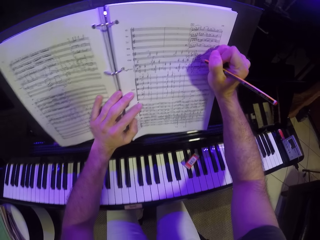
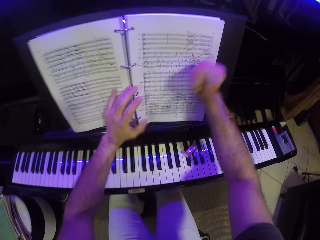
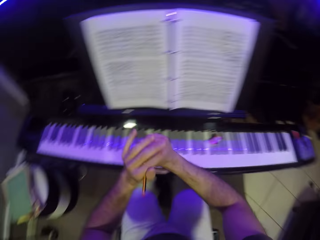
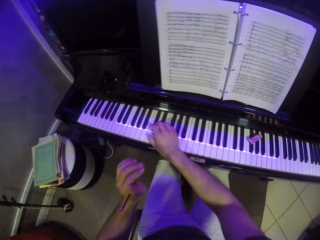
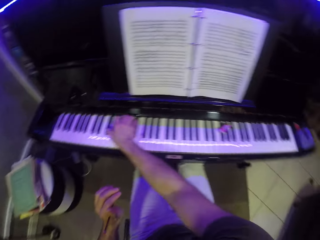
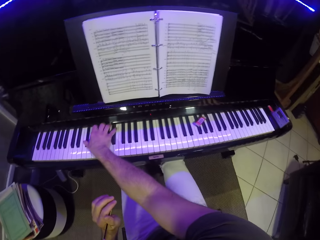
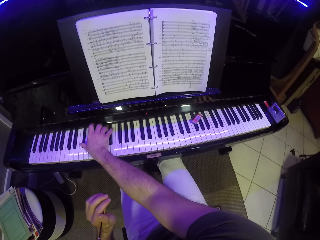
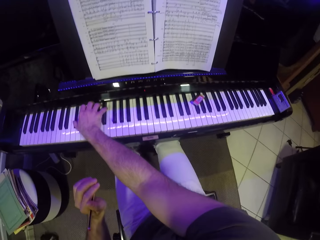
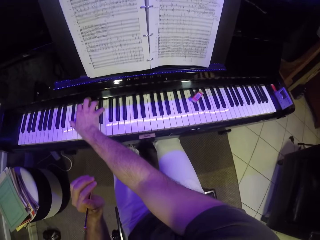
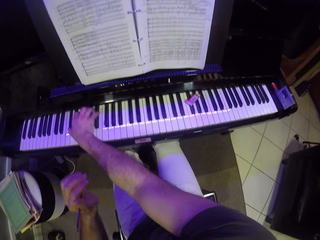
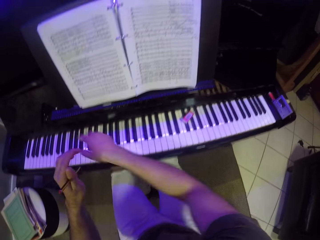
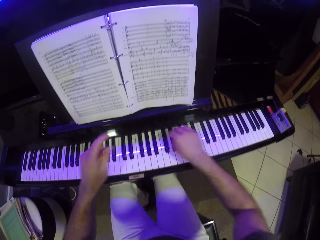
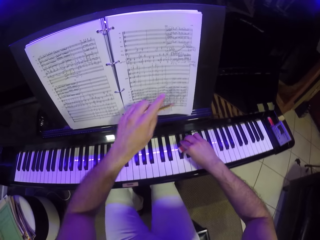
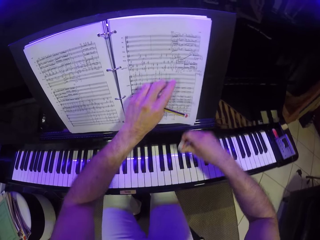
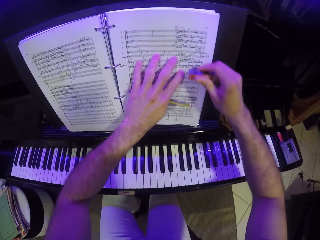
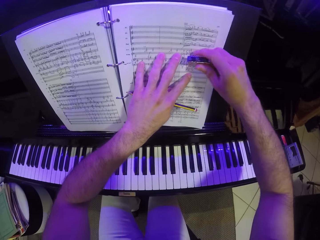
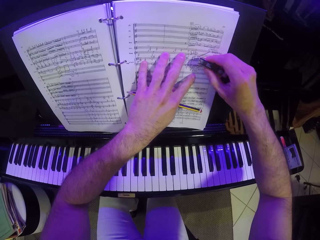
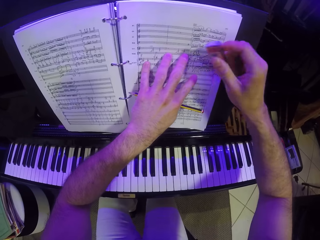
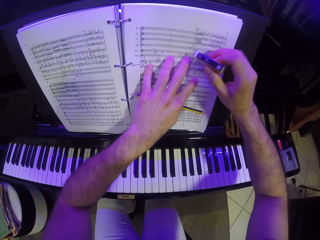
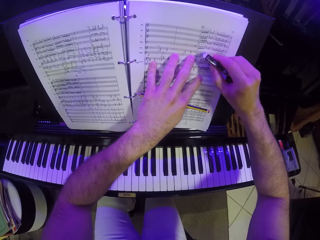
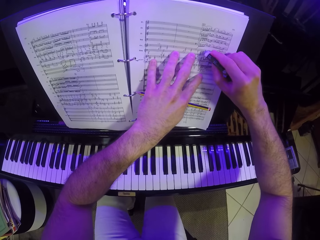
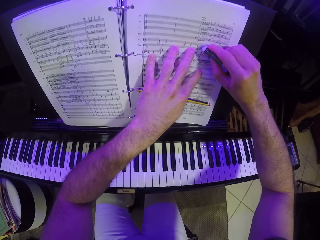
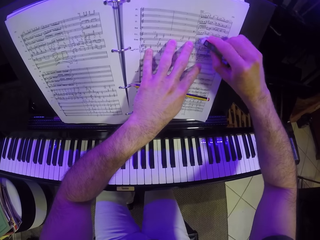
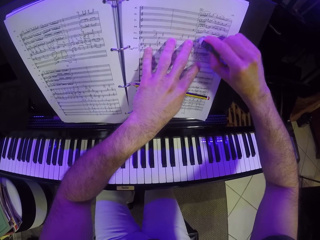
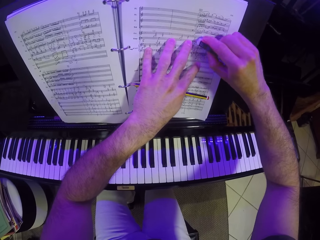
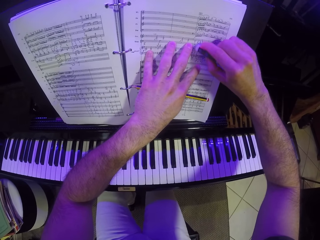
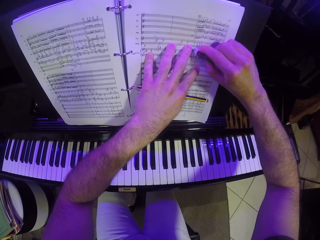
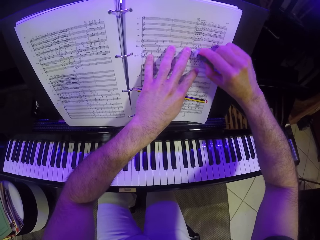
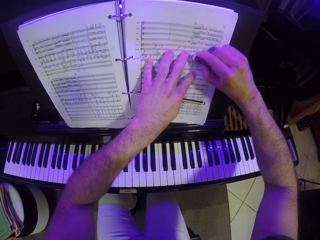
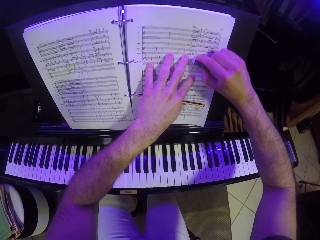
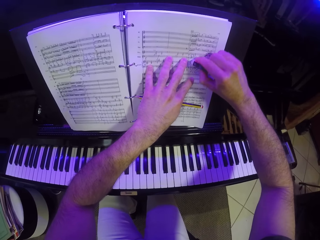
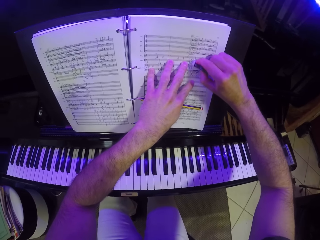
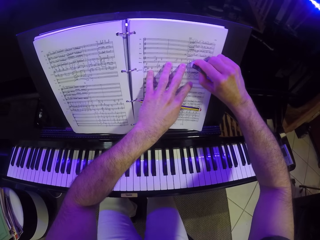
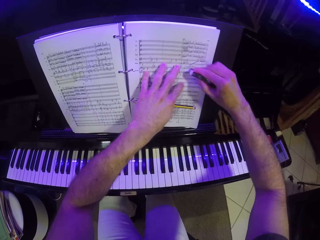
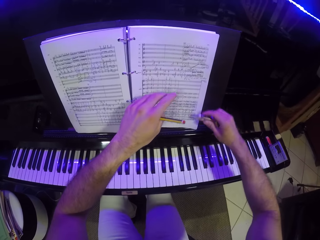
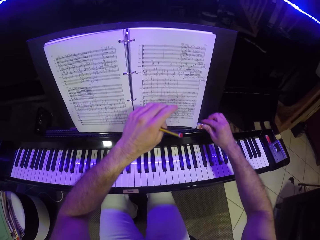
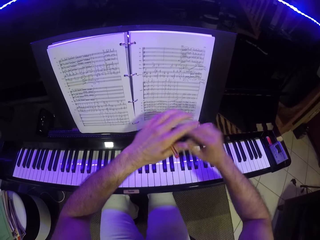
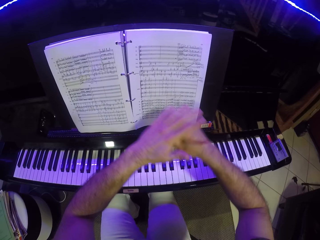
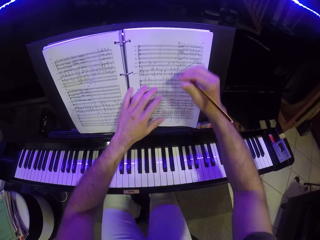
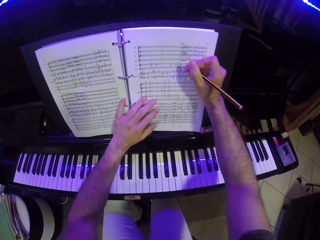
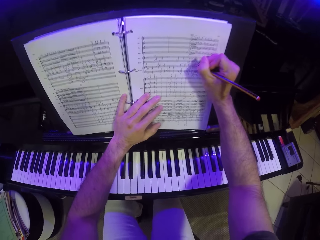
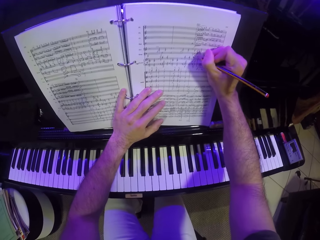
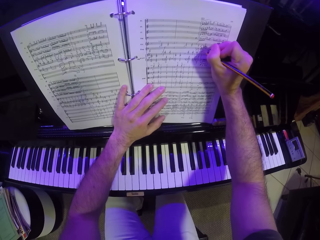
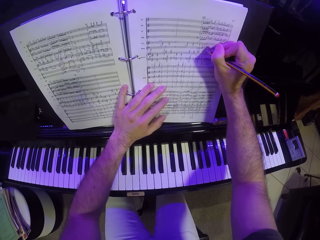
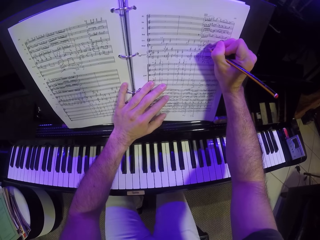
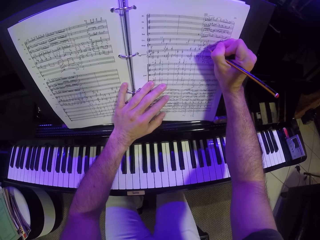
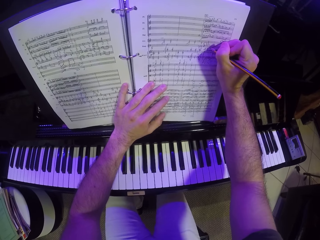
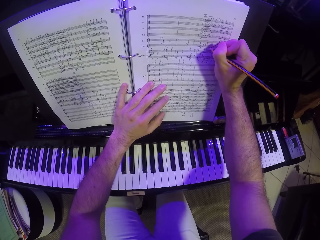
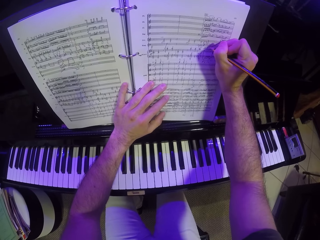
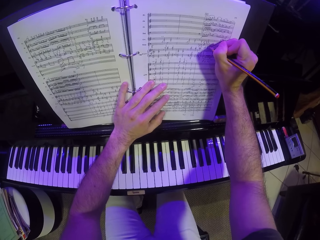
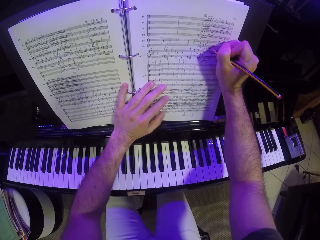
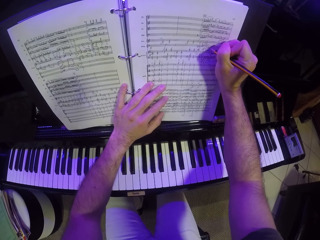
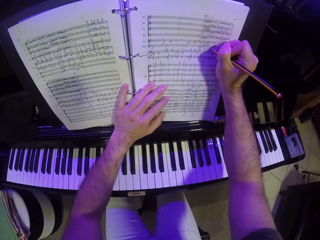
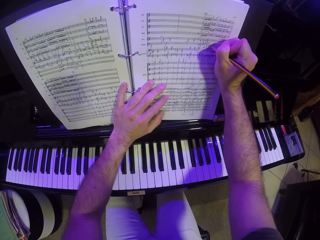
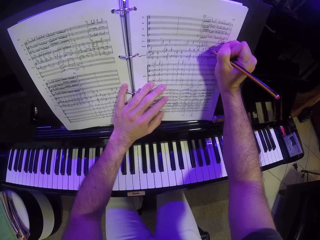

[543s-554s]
The camera wearer takes both hands off the music manuscript. He takes the pencil from his right hand with his left hand. He plays the piano with his right hand. He takes his right hand off the piano. He picks up an eraser from the piano with his right hand. He places his left hand on the music manuscript. He flips the eraser with his right hand. He erases his notes from the music manuscript with the eraser in his right hand. He takes both hands off the music manuscript. He drops the eraser in his right hand on the piano. He takes the pencil from his left hand with his right hand. He places his left hand on the music manuscript. He writes on the music manuscript with the pencil in his right hand.

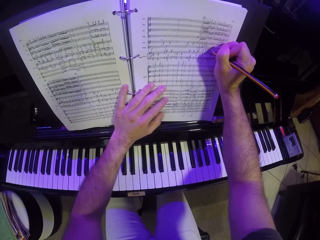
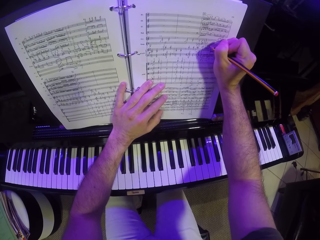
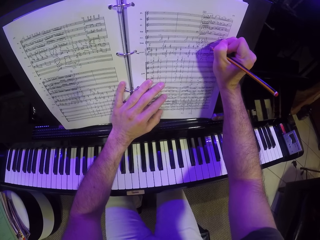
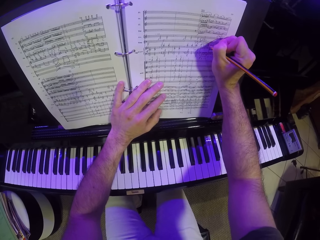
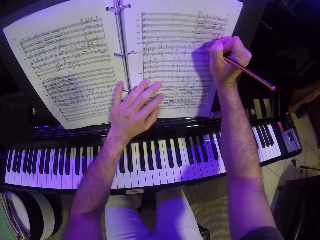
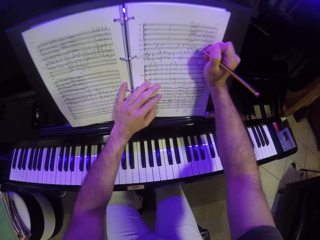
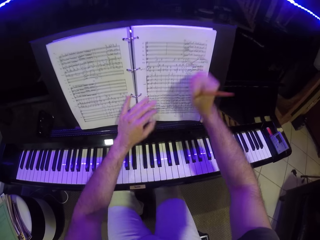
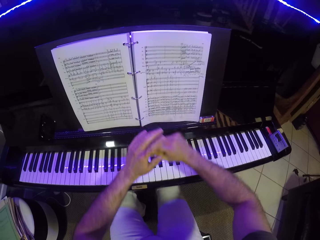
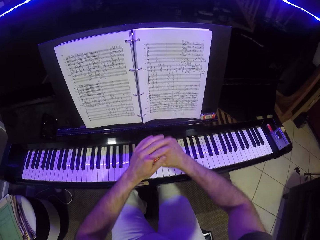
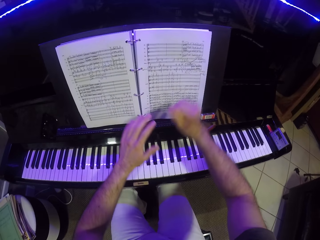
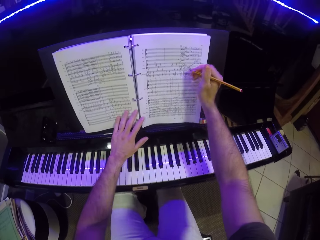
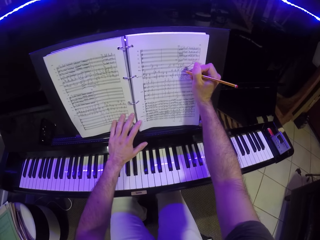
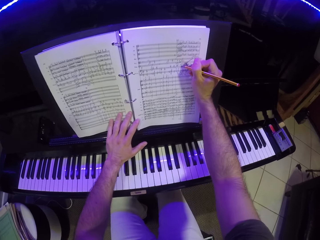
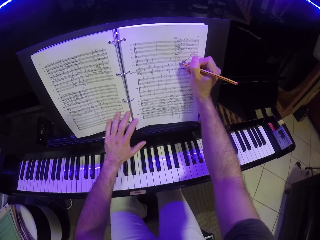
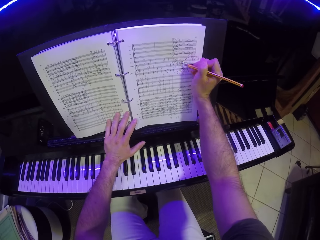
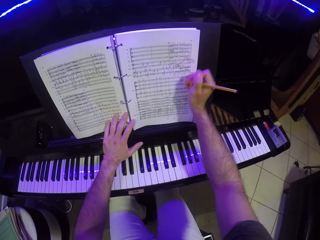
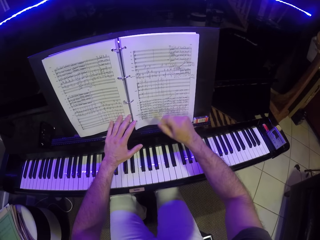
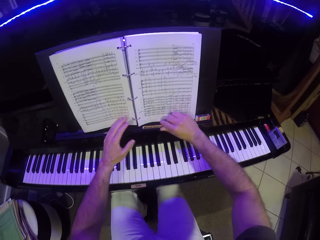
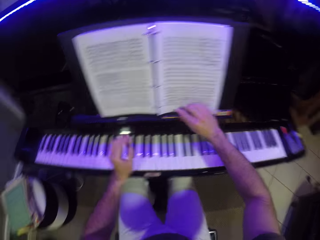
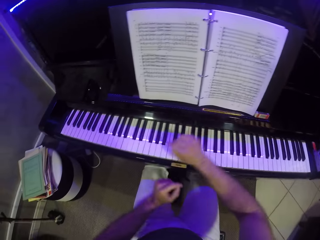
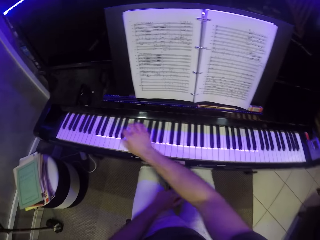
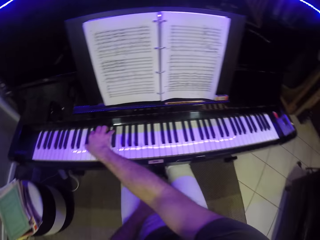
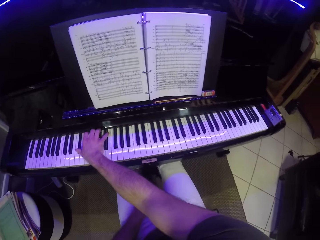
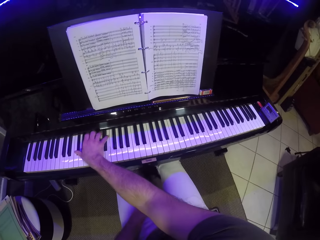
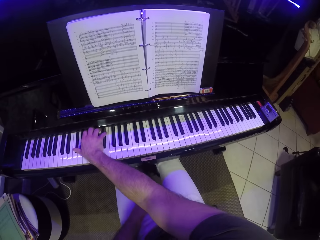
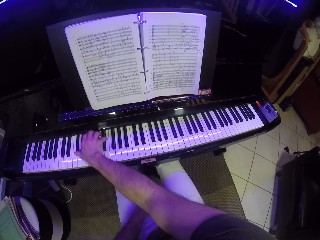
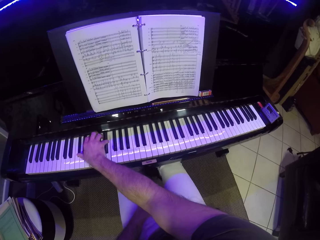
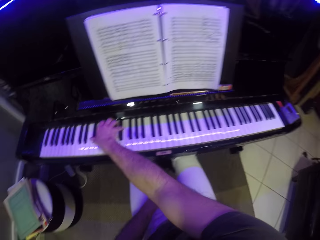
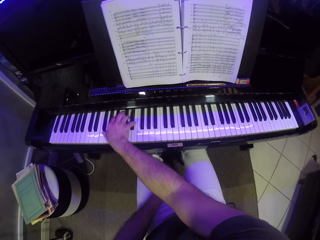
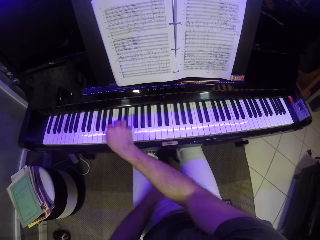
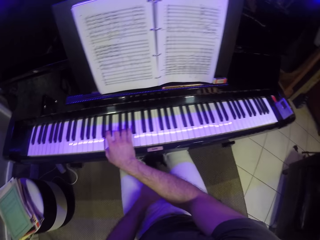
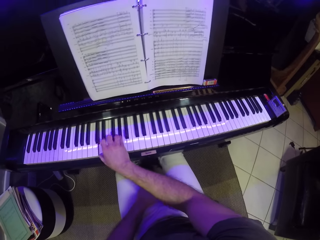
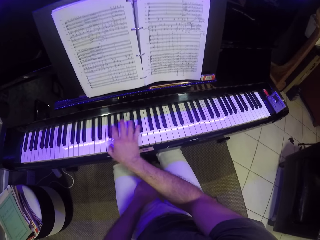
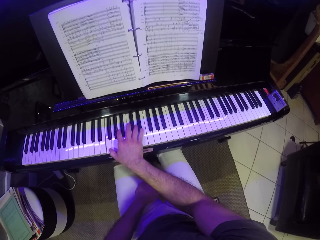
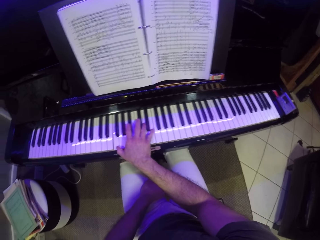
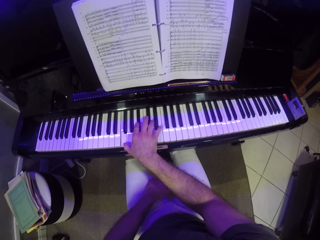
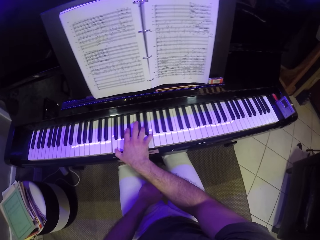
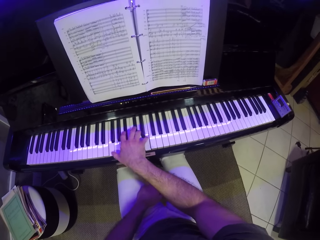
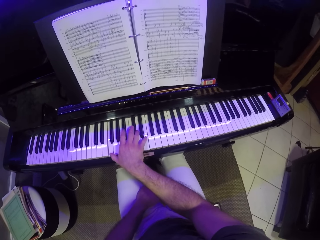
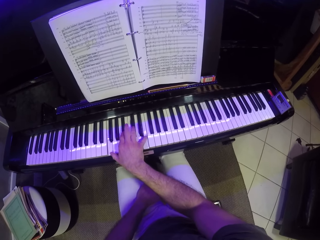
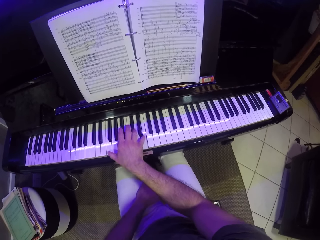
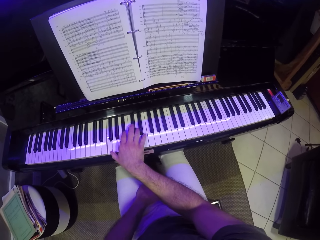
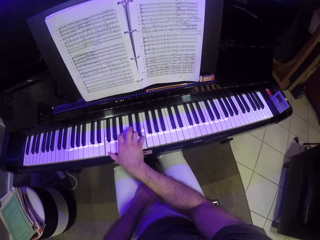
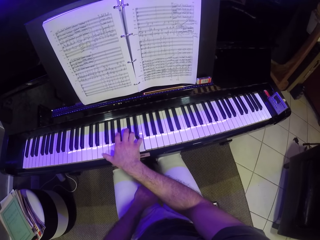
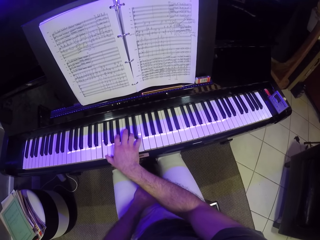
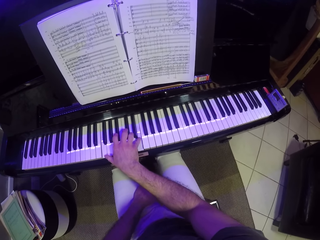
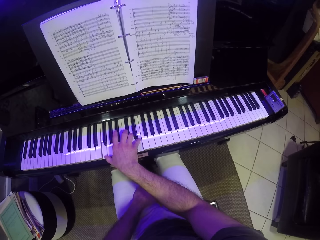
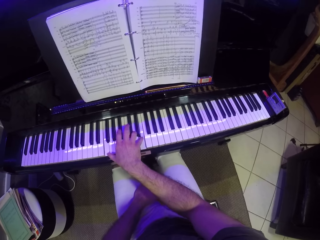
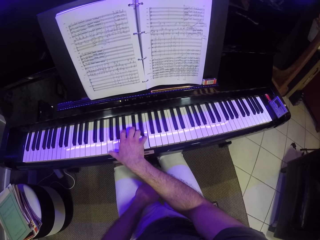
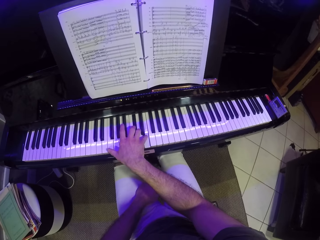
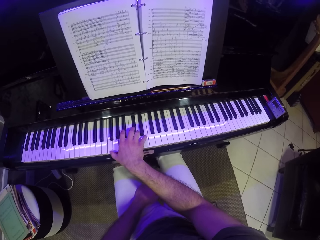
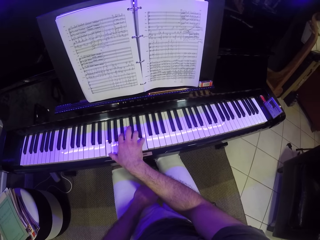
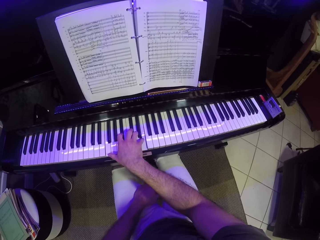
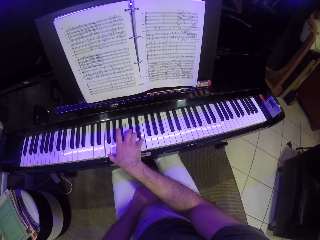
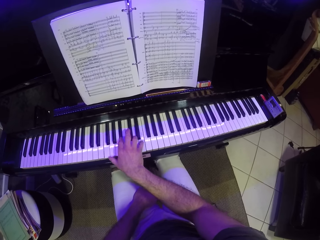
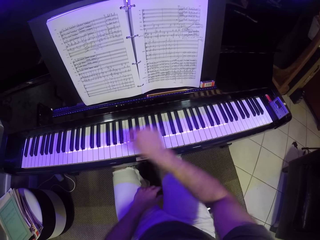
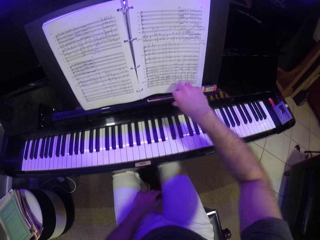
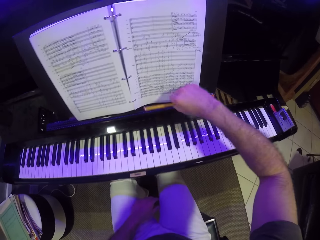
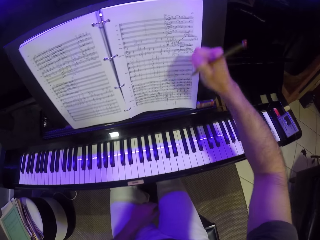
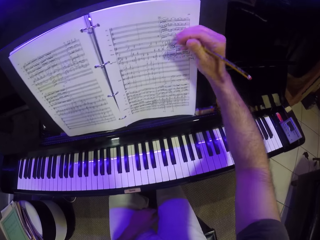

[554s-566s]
The camera wearer removes his hand from the notebook. He holds the pencil in his right hand with his left hand. He places the pencil in the other hand. He writes some notes in the notebook on top of the piano with the pencil in his right hand. He removes his hand from the notebook. He drops the pencil on the music rack with his right hand. He places his hand on the piano. He plays the keyboard with his right hand. He picks up the pencil on the music rack with his right hand.
